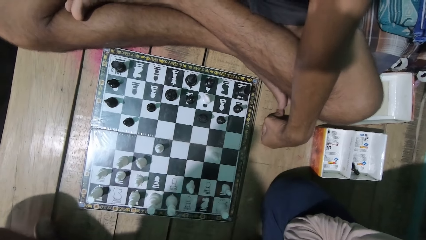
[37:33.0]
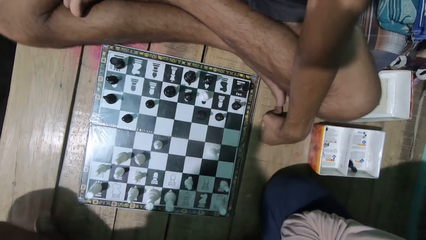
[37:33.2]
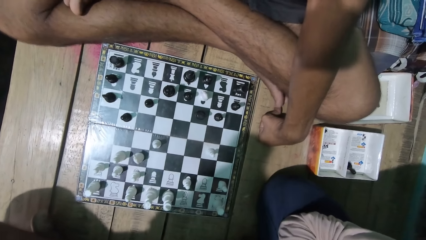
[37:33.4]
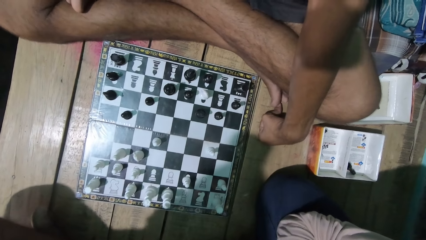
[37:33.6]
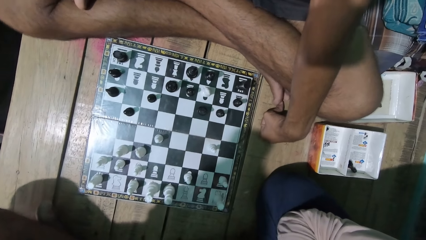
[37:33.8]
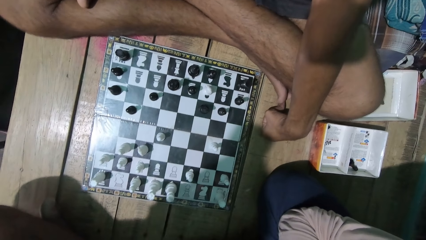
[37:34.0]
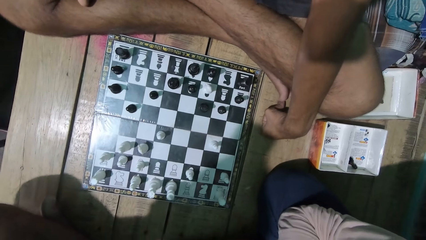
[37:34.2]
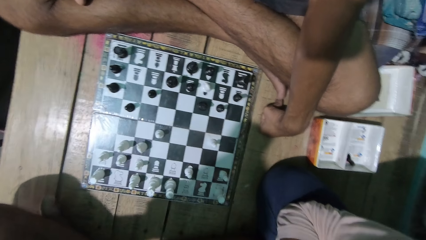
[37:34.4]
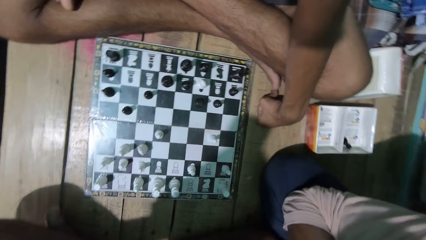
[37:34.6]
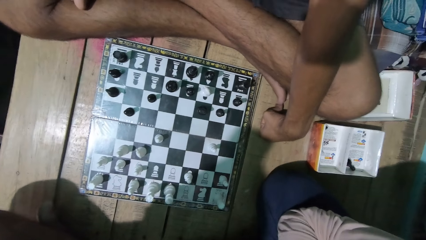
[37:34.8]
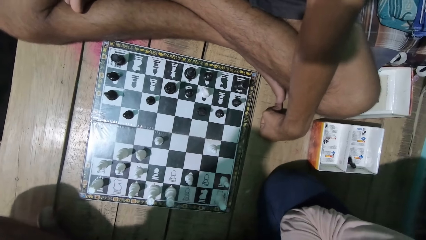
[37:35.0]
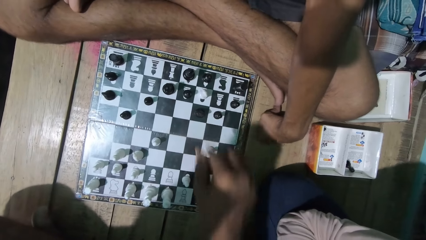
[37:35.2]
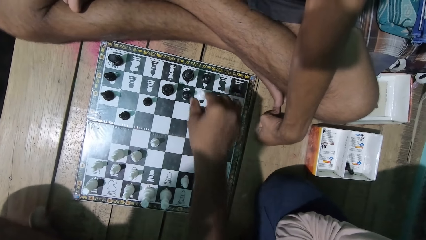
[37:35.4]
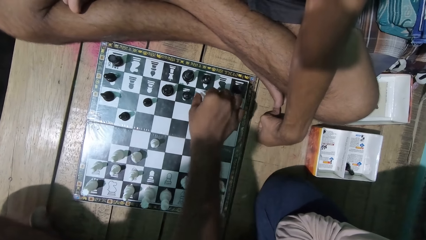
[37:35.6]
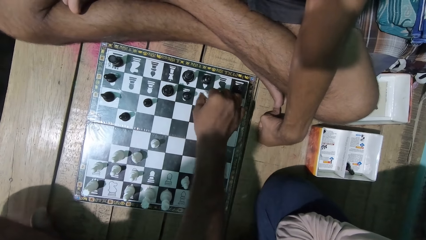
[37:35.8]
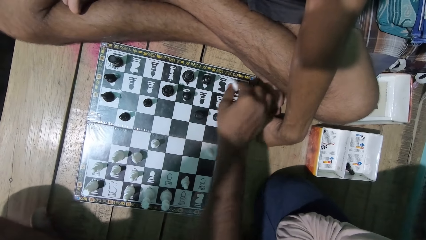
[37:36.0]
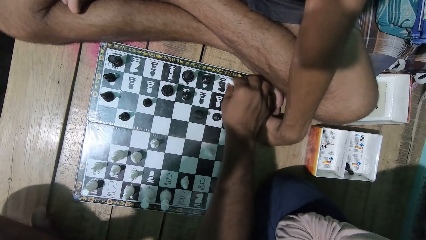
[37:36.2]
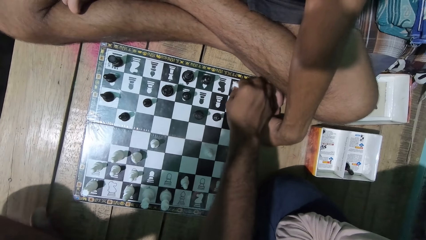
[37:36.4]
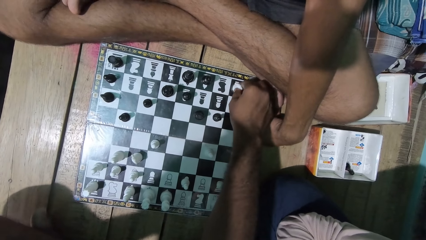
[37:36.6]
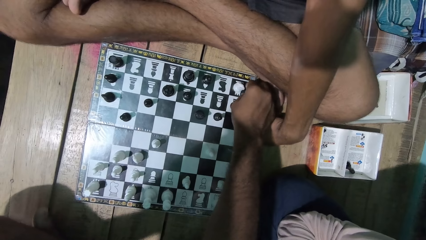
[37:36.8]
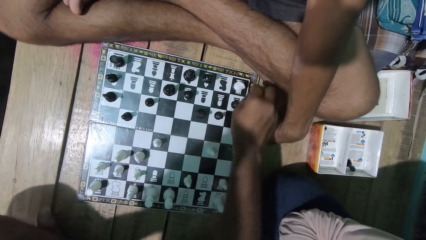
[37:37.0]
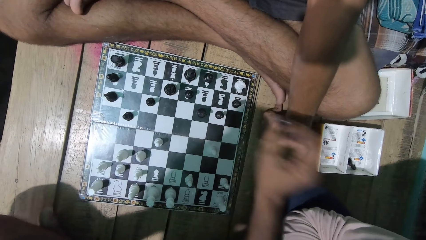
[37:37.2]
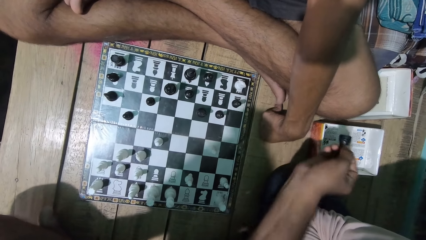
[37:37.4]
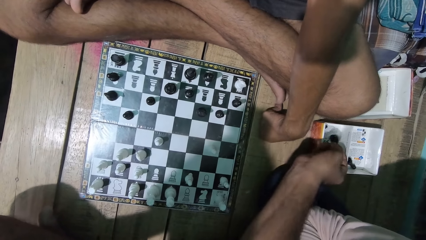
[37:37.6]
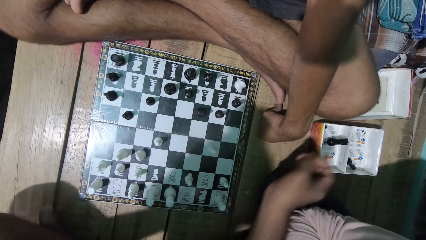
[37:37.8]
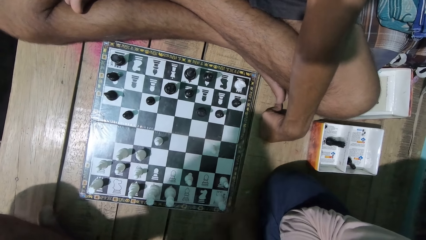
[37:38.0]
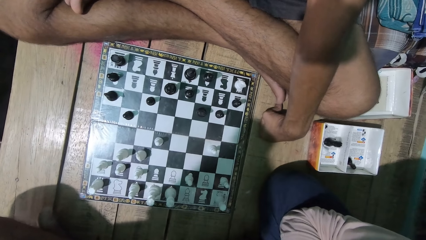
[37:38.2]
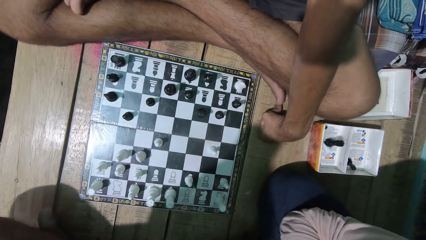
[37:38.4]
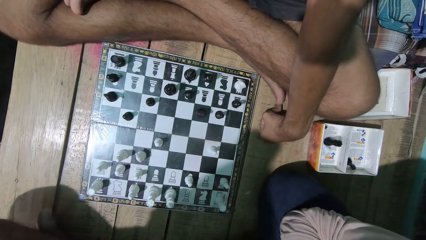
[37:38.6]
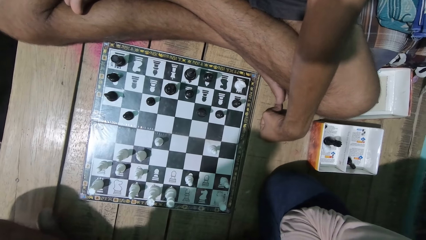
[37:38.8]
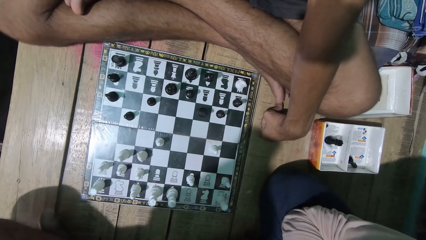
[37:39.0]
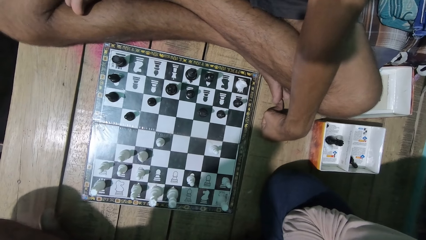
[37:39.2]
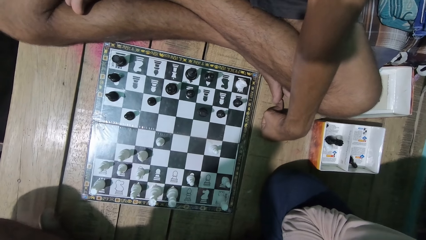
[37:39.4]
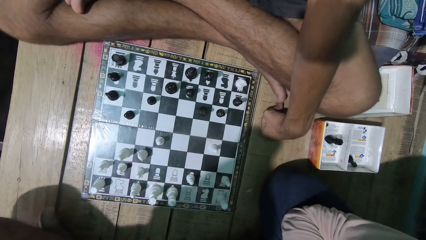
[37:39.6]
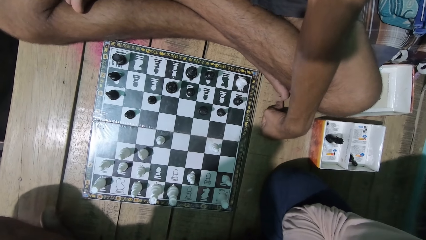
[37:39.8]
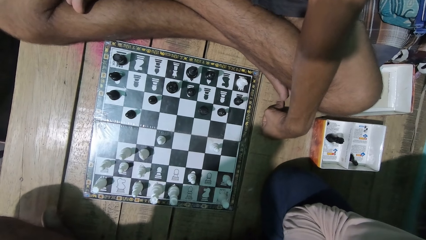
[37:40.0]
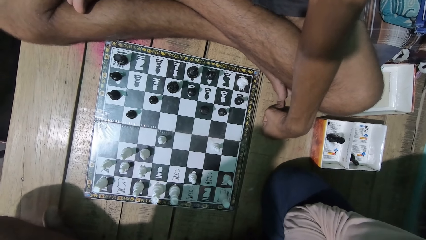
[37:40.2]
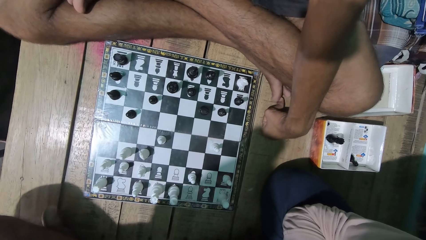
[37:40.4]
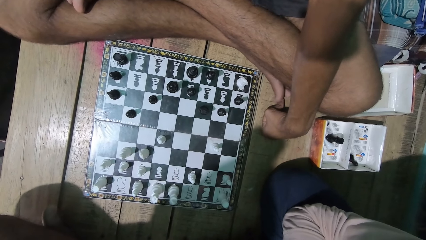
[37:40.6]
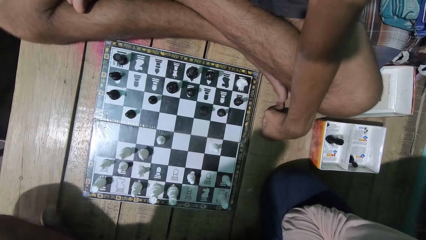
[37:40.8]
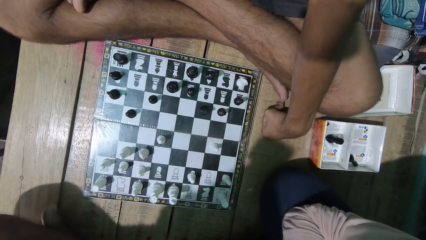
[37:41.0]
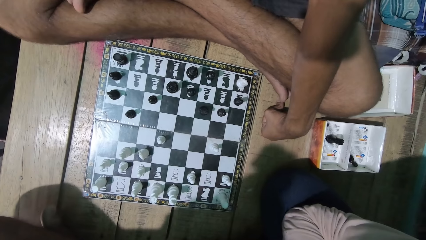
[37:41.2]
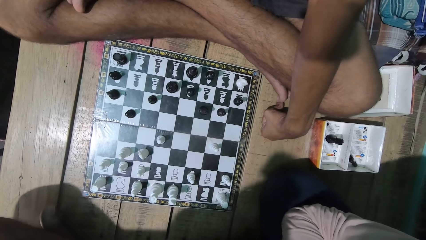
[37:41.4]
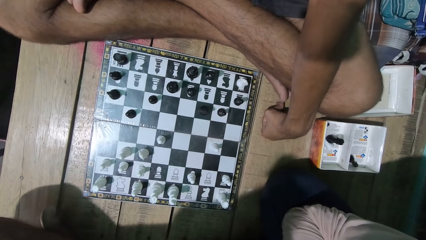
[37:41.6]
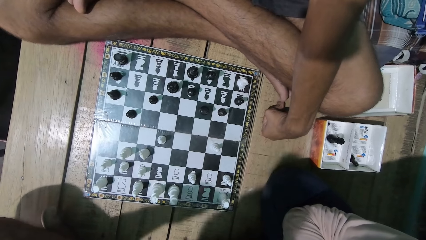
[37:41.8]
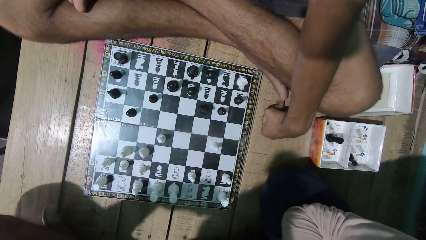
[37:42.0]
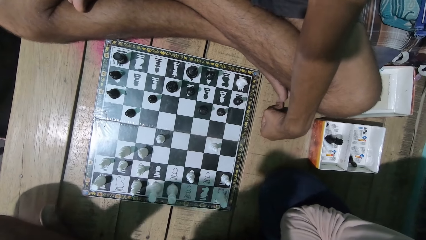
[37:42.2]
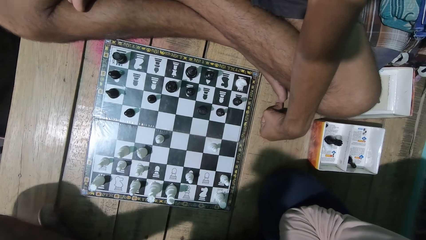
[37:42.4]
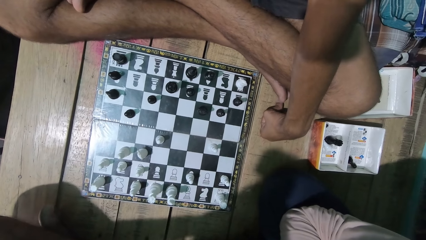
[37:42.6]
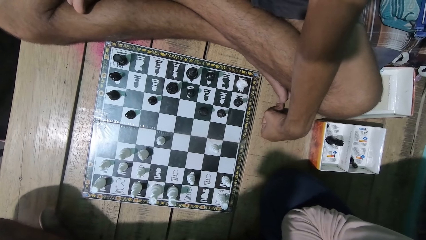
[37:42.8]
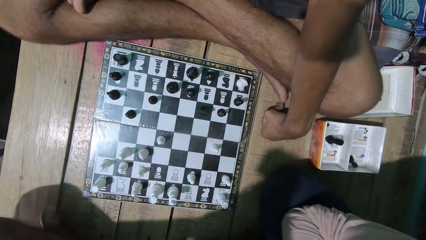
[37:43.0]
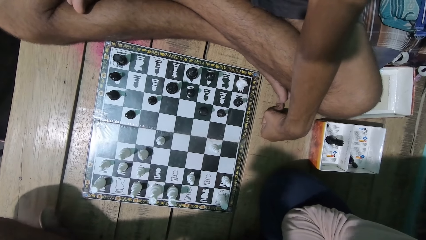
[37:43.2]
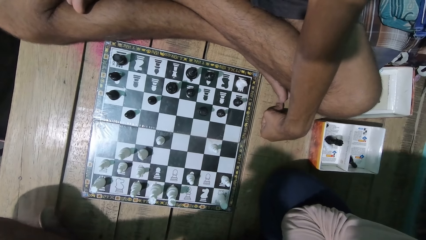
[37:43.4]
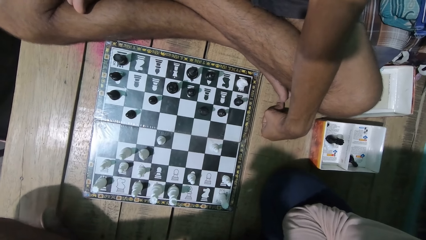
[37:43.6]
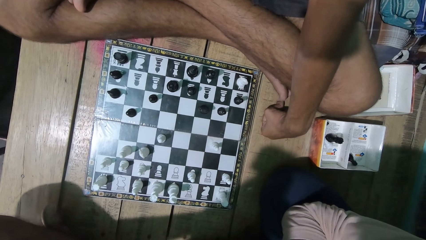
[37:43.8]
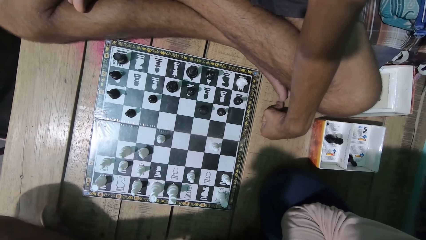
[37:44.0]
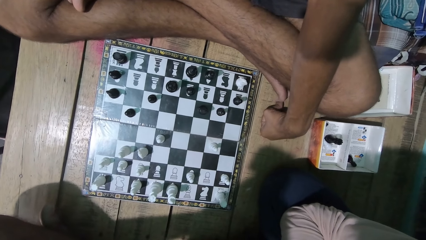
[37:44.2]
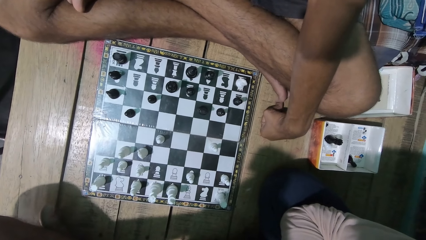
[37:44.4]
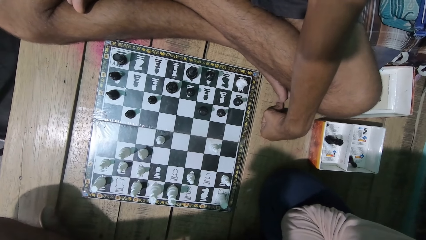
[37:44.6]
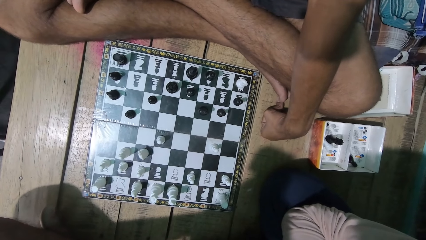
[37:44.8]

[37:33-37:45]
The camera wearer points at the board. A man converses with the camera wearer. The man plays the chess game. The camera wearer moves a chess piece. The man picks up the chess piece. The camera wearer picks up the opponent's chess piece. The man puts the chess piece in the box. The camera wearer drops the chess piece into the box. They look at the game with the man.

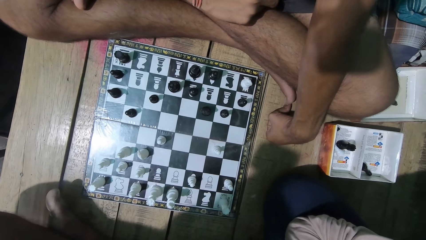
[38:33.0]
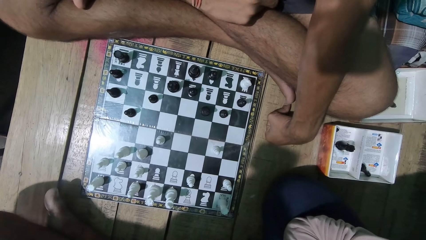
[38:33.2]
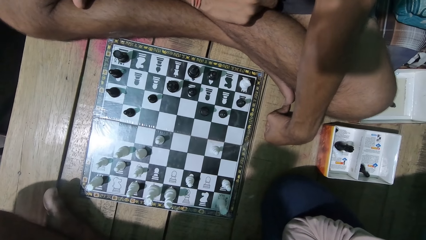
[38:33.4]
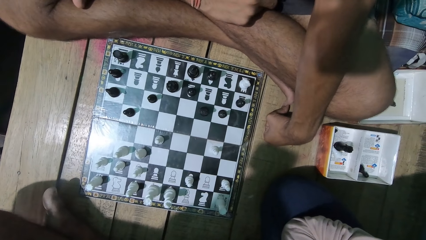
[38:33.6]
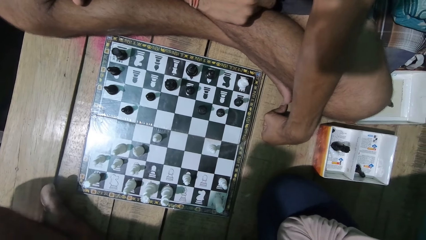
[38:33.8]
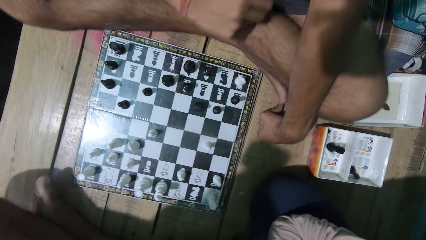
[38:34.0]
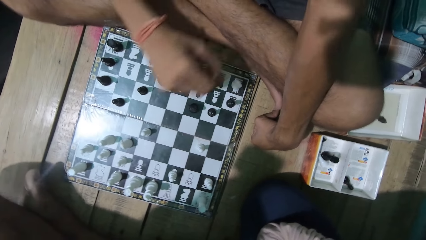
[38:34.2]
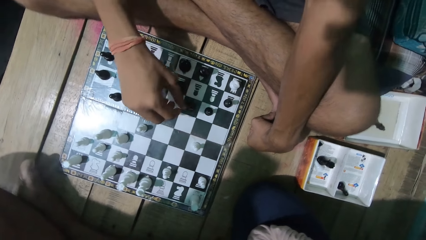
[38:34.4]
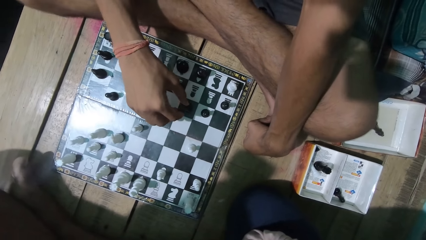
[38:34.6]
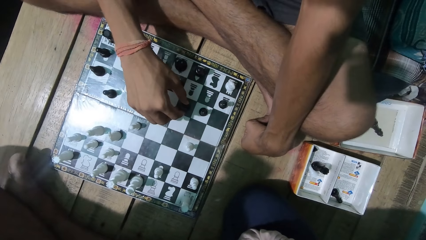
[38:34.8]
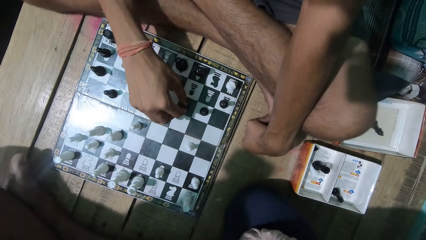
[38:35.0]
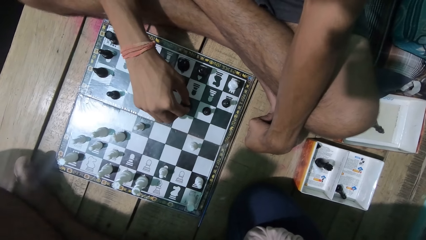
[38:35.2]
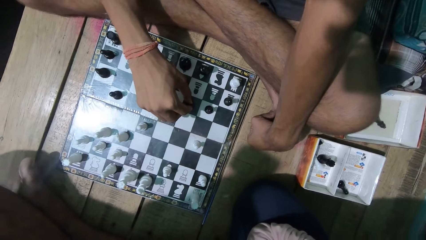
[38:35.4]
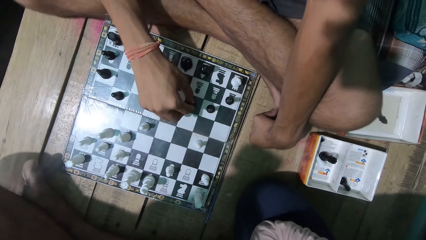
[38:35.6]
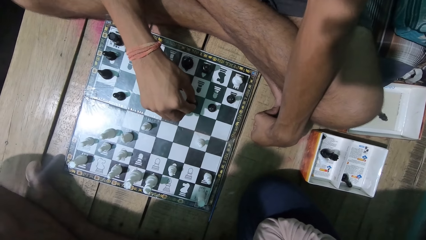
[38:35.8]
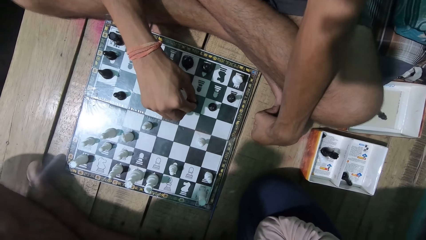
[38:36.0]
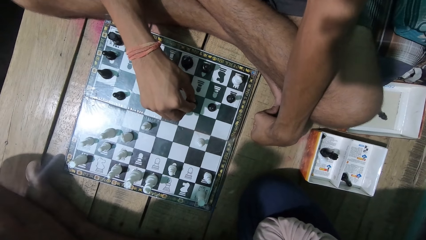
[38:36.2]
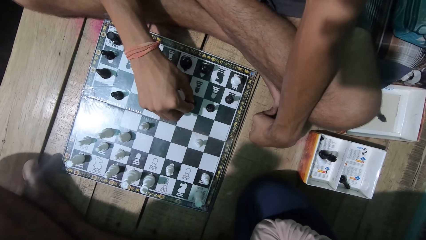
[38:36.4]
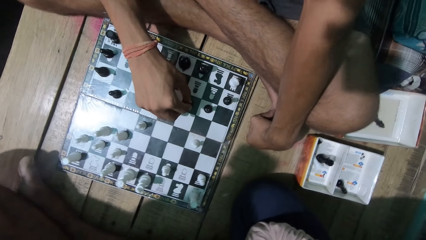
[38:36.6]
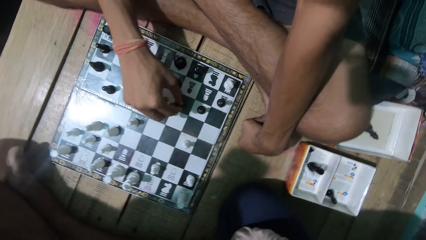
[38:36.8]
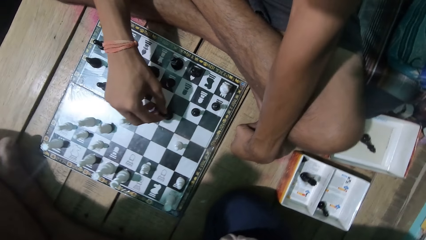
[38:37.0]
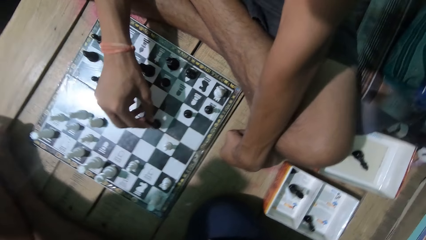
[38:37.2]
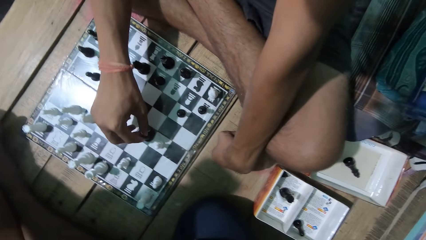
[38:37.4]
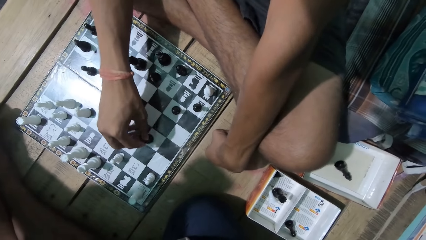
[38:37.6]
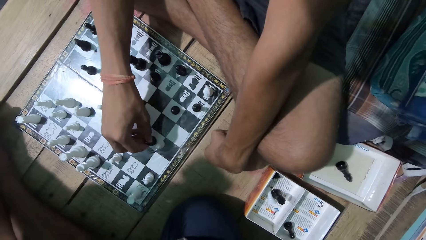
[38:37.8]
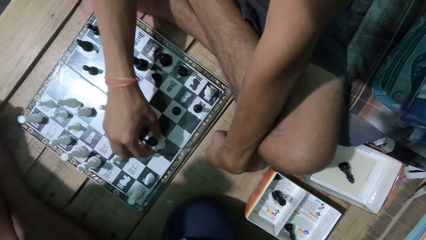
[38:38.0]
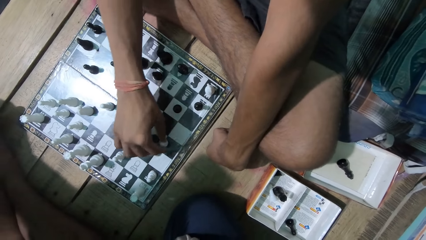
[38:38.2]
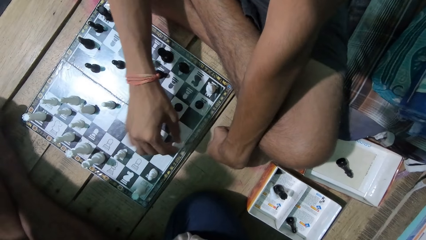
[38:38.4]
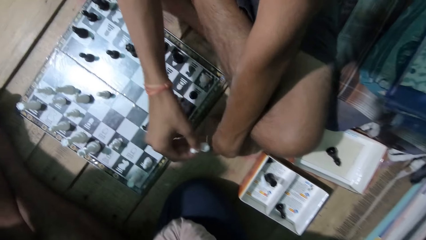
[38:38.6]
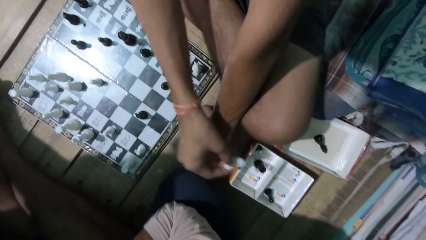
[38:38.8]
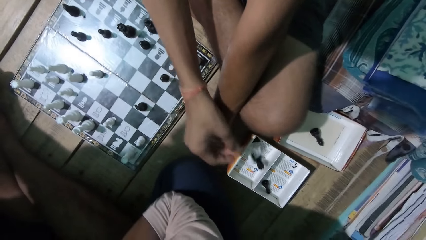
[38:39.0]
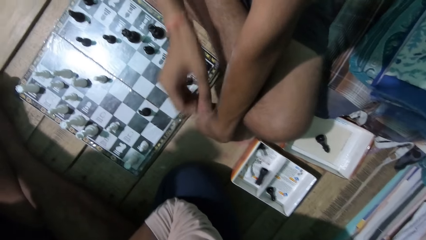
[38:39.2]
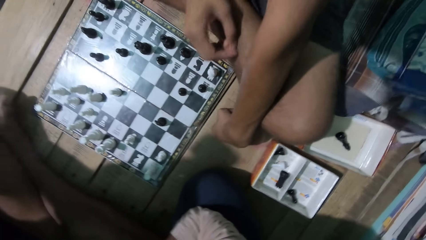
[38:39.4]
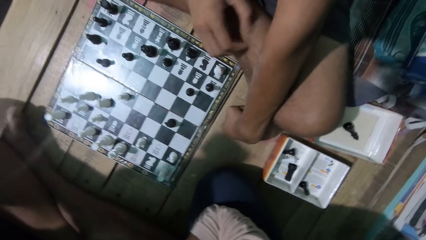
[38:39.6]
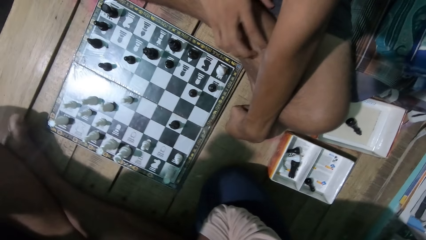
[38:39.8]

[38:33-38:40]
The camera wearer moves the chess piece. A man moves a chess piece. The camera wearer picks up the chess piece. The man picks up the opponent's chess piece and drops the chess piece into the box. The camera wearer puts the chess piece in the box.
